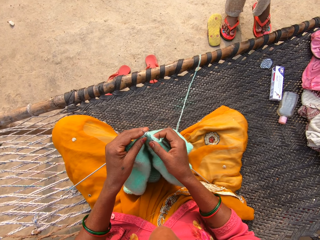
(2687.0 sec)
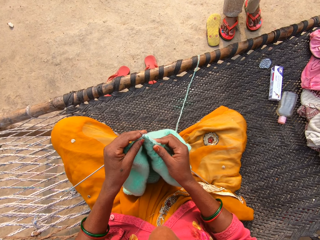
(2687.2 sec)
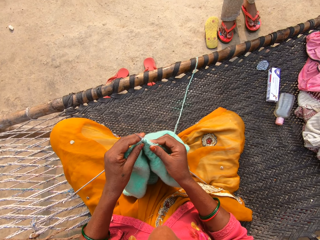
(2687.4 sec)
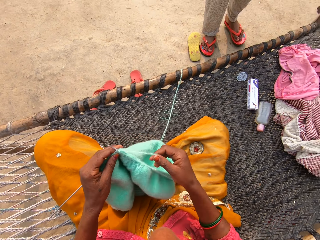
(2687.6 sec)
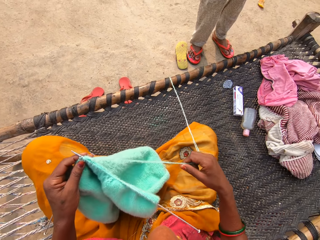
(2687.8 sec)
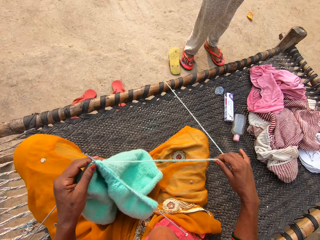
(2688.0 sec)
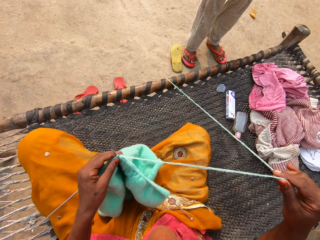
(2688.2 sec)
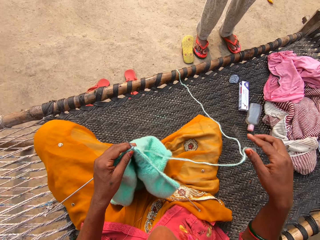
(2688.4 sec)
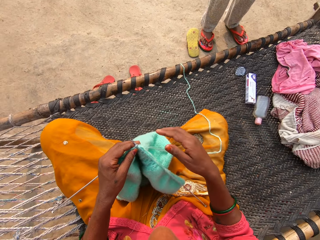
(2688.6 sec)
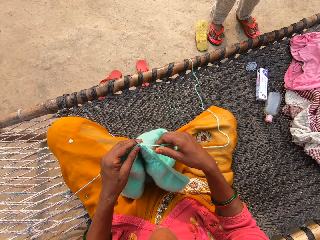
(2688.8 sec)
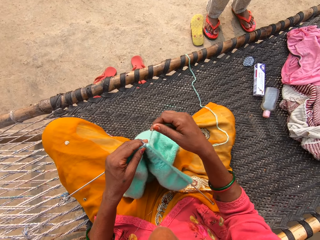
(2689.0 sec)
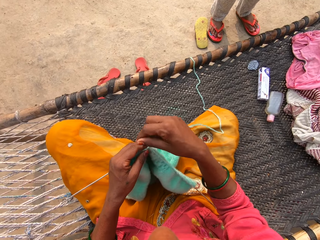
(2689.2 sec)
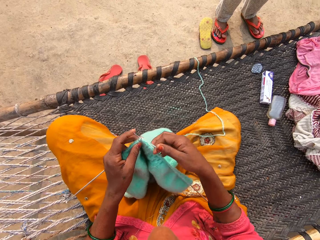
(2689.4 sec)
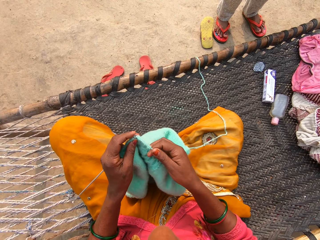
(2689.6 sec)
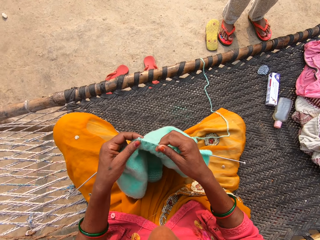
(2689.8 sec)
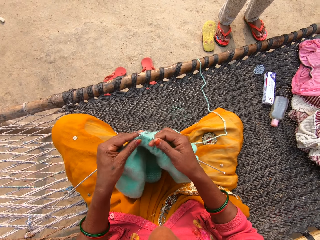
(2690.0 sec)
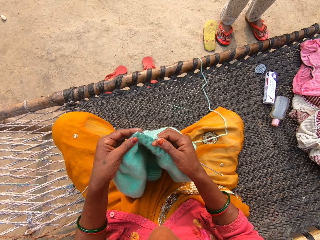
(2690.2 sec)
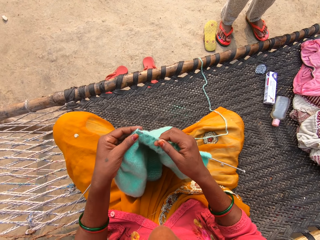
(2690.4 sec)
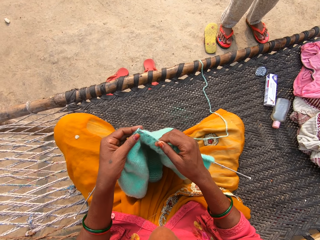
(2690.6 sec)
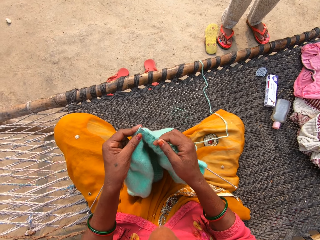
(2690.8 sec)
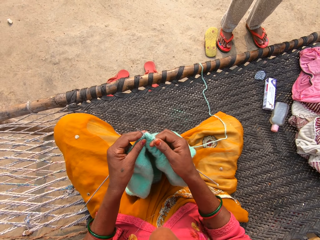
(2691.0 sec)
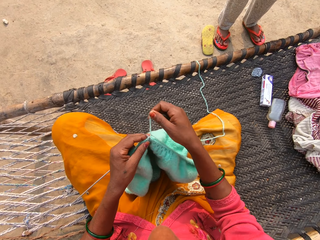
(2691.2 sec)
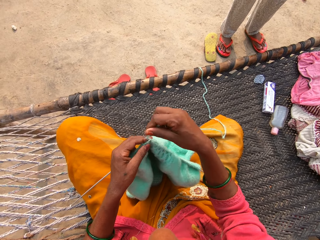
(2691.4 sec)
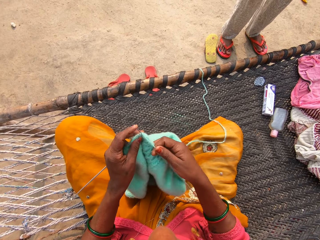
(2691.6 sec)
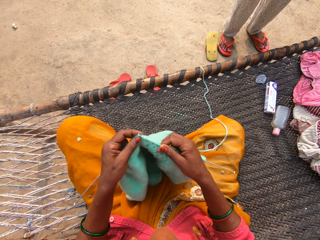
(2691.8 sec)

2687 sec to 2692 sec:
The lady pulls a leg of her trouser down.

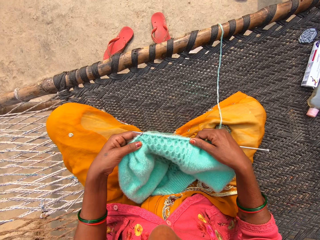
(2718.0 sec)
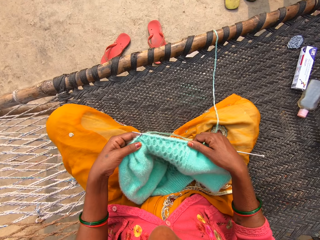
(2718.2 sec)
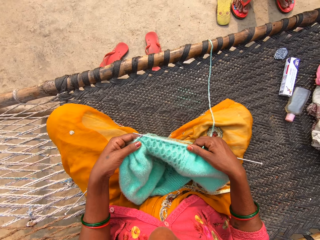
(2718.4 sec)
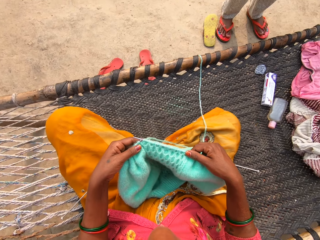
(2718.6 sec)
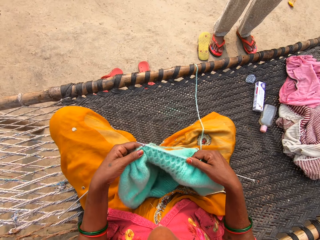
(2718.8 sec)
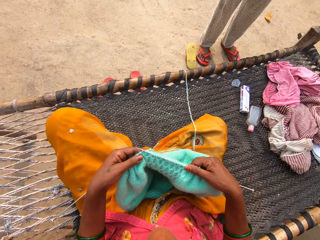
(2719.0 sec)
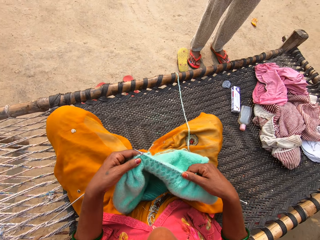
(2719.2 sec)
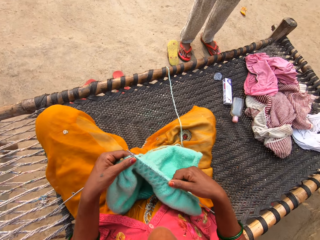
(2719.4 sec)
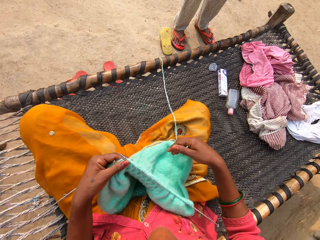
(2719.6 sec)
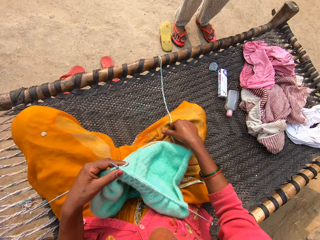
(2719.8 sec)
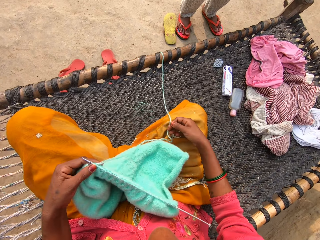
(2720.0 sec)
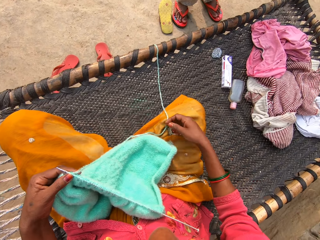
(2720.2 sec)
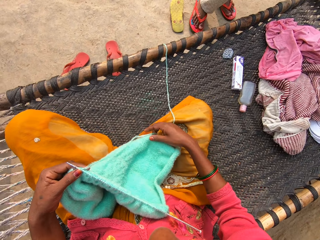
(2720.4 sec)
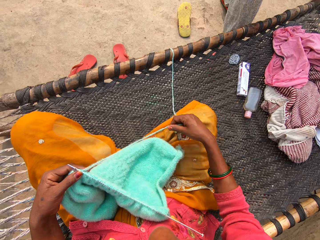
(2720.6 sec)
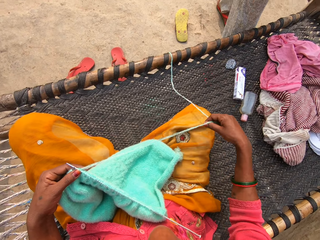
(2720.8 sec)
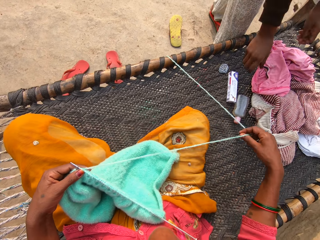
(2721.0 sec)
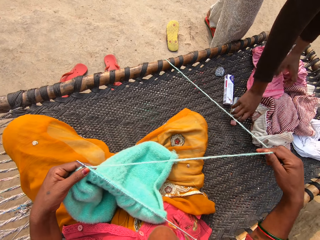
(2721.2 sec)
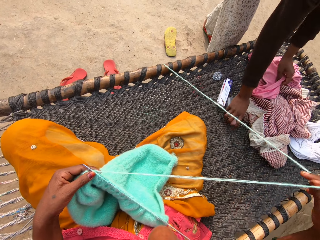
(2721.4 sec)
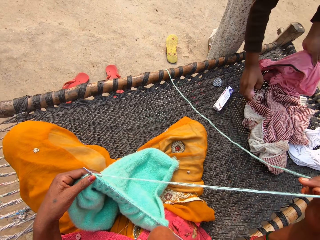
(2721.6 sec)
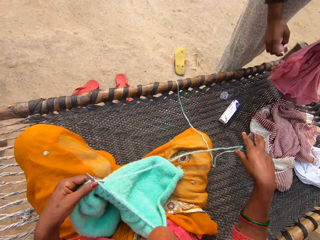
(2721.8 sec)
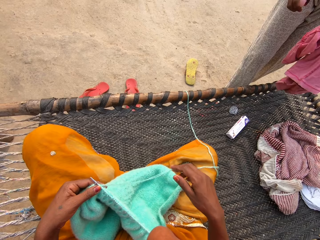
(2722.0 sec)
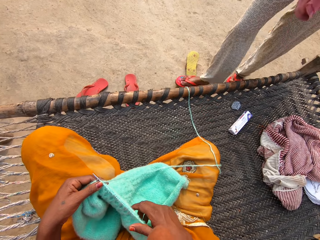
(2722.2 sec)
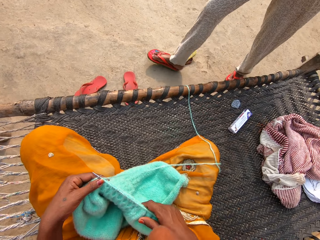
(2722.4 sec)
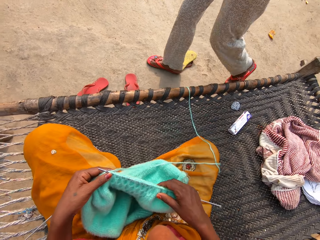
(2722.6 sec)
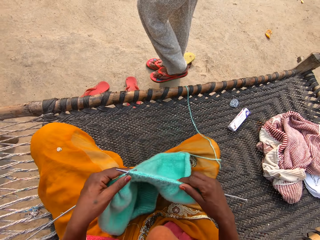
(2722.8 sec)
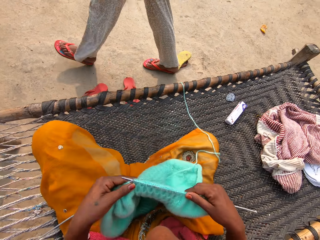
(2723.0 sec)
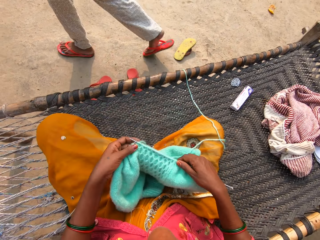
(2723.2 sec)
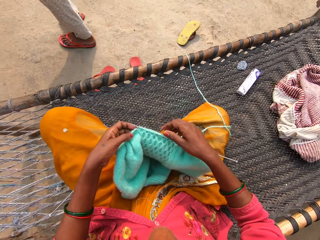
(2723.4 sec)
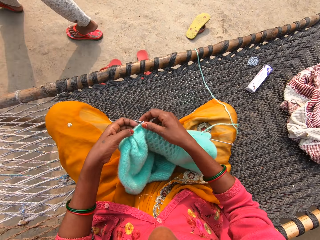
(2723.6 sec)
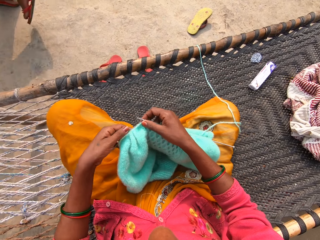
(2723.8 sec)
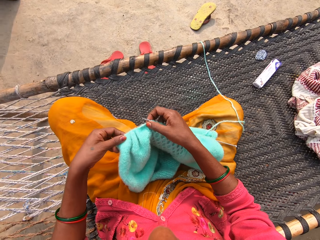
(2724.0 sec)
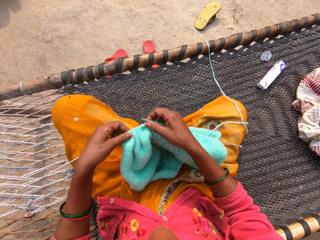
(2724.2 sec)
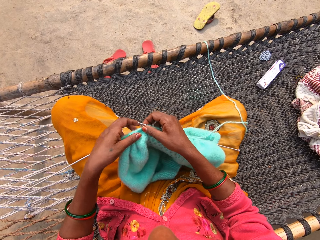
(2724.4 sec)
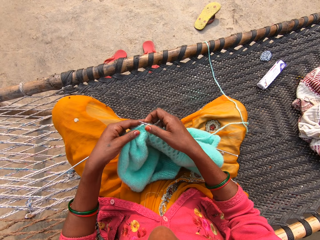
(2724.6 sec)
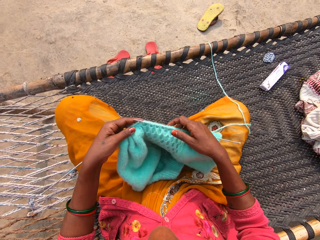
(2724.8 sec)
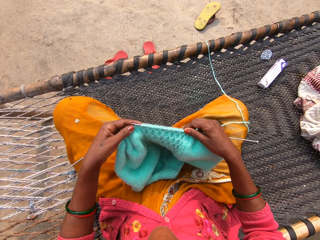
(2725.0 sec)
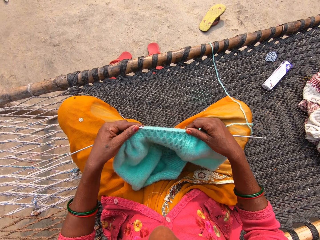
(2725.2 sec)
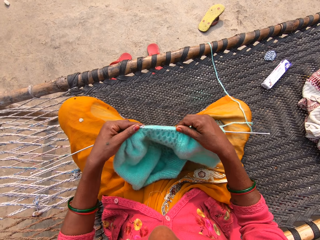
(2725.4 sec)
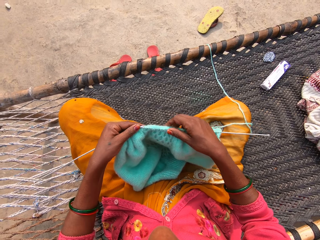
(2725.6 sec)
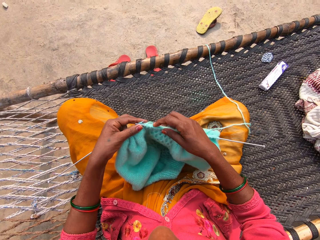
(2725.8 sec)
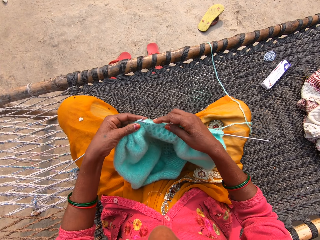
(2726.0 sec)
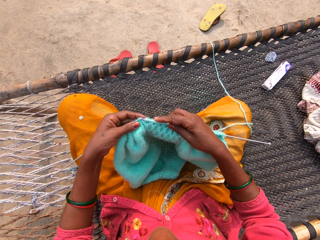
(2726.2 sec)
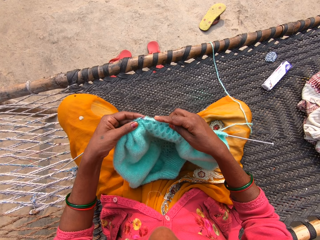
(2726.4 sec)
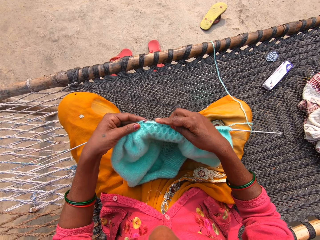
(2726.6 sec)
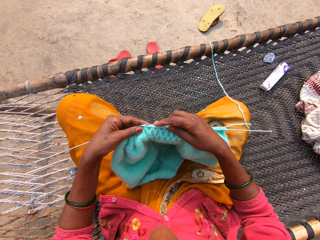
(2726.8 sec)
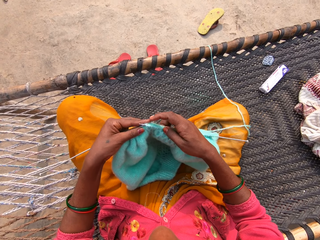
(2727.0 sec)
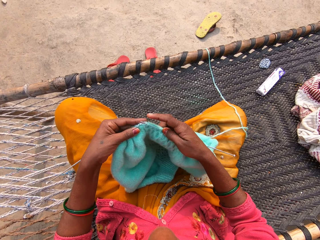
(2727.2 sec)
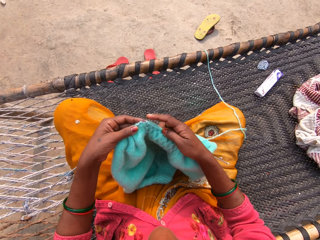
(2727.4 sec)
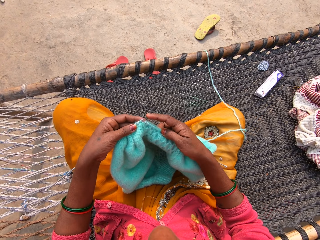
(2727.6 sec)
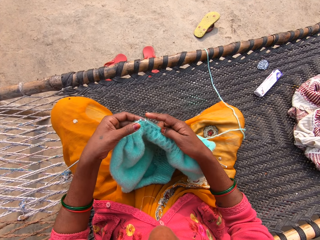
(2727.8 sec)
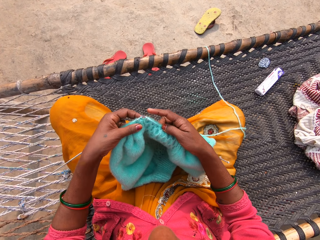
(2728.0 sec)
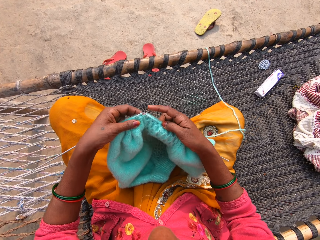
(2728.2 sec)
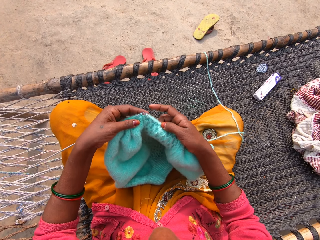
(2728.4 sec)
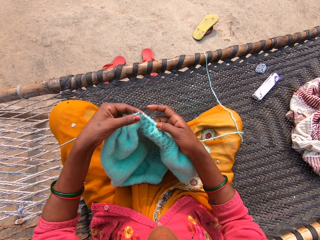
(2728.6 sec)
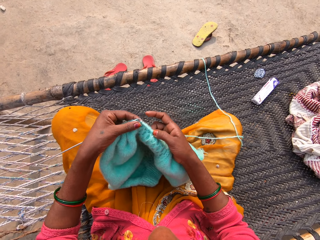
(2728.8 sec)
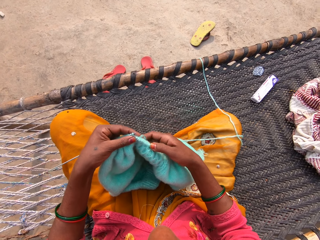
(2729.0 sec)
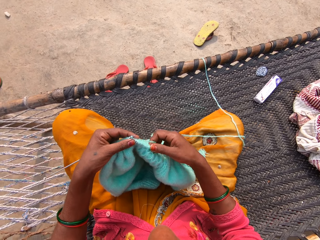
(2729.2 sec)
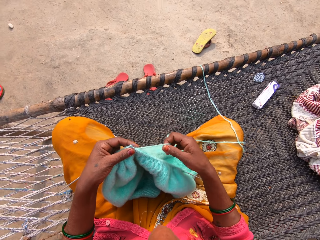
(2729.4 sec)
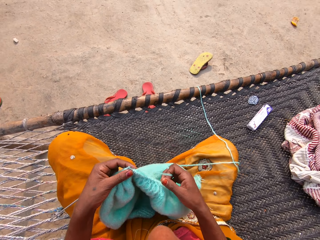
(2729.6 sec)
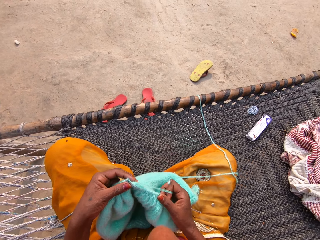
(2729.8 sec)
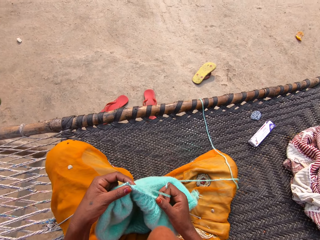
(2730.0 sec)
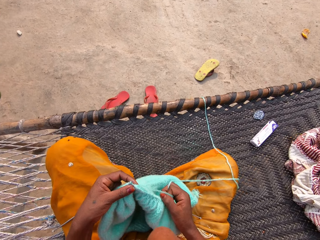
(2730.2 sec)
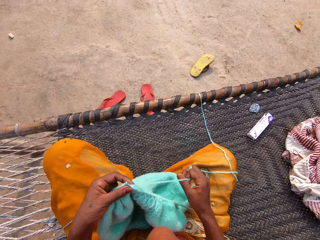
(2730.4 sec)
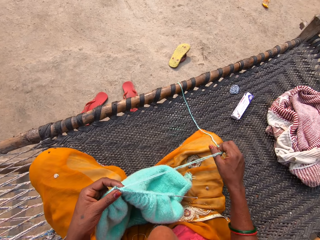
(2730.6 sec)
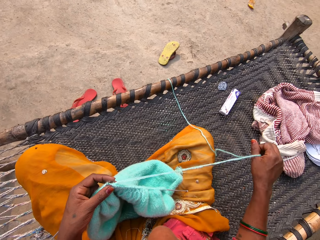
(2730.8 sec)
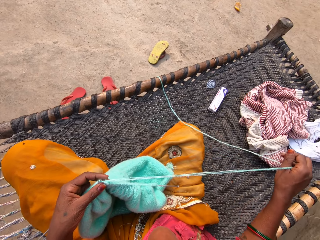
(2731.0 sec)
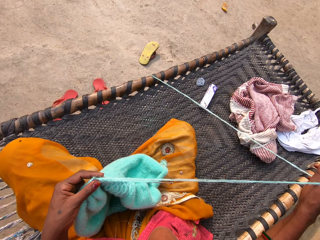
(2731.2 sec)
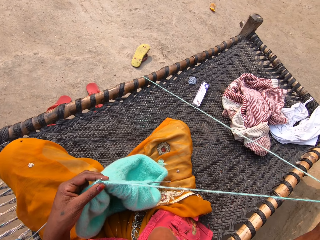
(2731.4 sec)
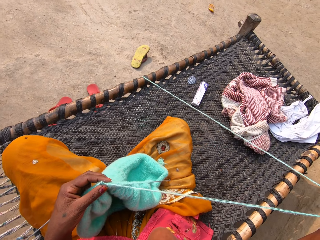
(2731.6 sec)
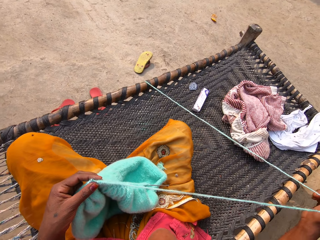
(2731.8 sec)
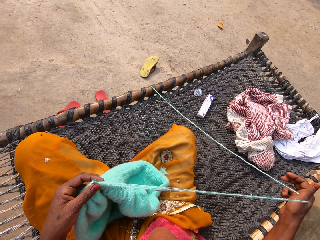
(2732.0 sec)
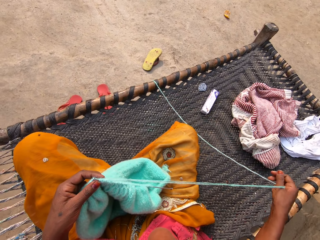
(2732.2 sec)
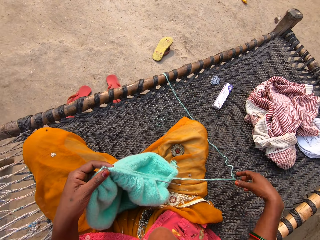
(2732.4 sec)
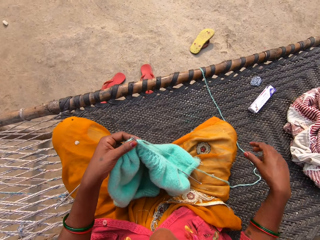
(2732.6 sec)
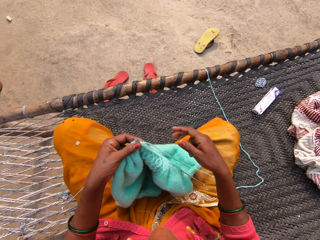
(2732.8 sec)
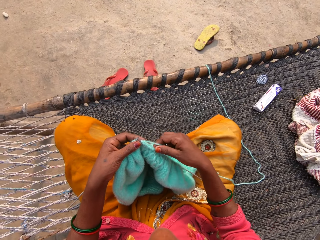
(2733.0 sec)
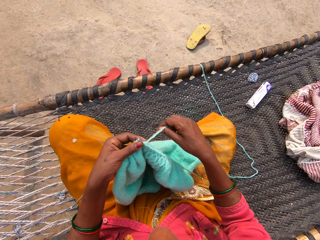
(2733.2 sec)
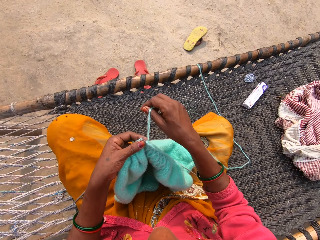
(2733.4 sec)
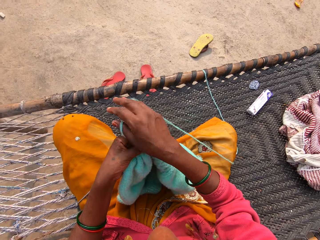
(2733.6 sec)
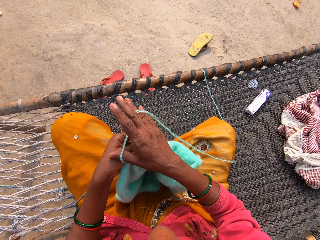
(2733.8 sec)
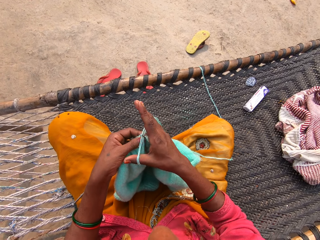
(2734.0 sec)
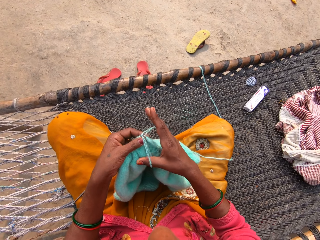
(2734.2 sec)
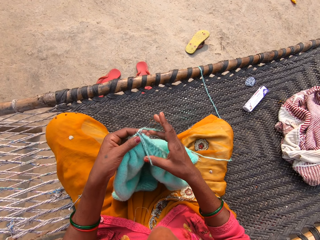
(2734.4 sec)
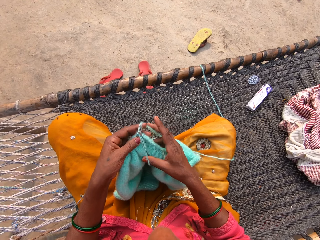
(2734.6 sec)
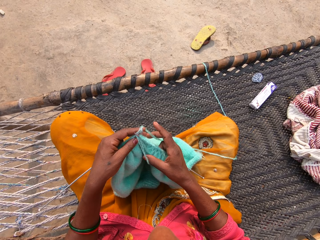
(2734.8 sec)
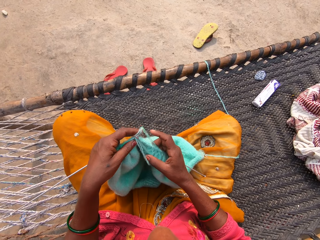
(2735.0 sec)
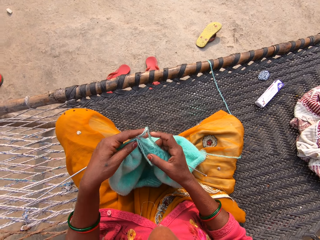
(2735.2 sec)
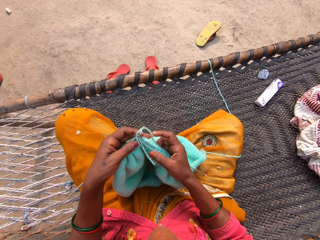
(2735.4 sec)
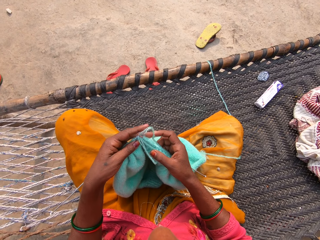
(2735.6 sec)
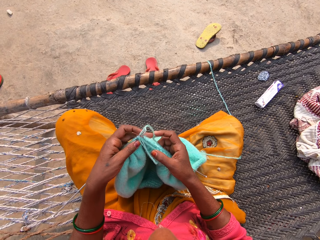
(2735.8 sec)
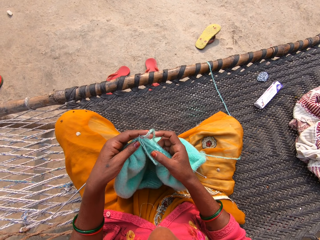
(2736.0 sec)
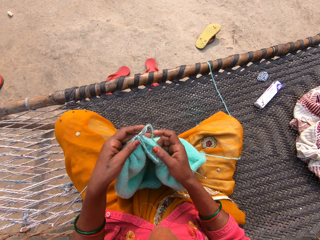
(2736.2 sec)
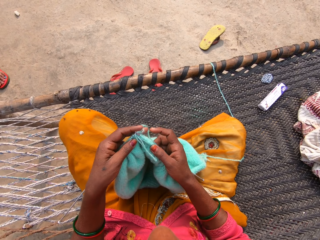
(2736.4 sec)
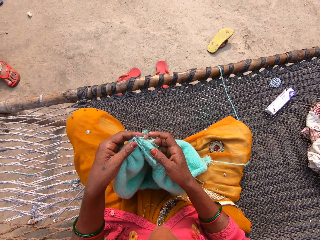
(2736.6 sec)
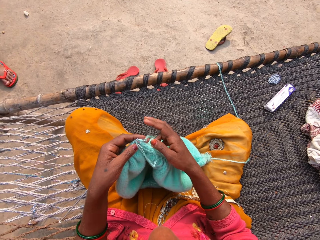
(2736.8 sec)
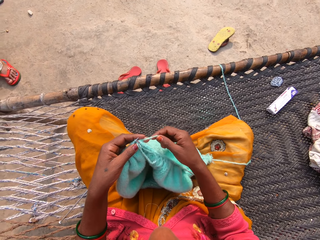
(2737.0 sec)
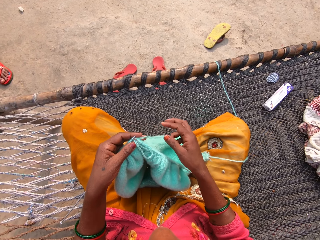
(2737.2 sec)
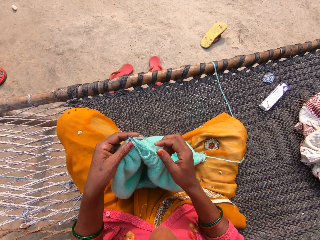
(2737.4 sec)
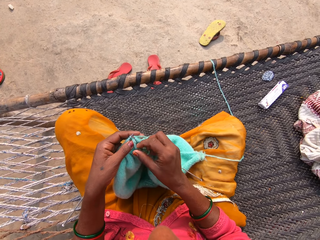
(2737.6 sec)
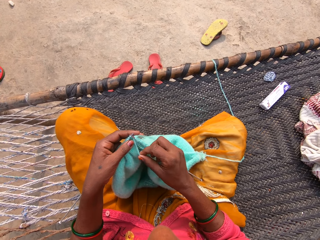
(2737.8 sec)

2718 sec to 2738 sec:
The camera wearer moves the thread. She pulls a knitting yarn with her right hand. The lady picks up a bottle and a cloth from the woven bench with both hands. The camera wearer knits the thread. The lady walks away. The camera wearer pulls the knitting yarn.
